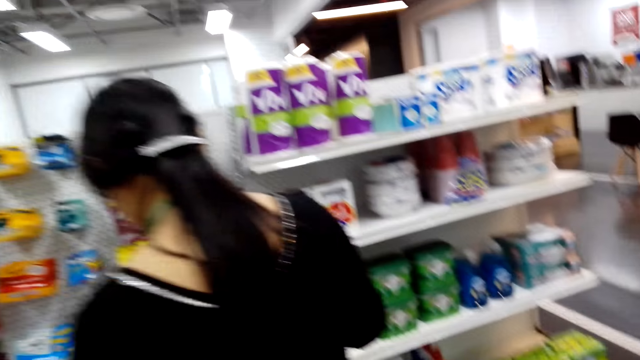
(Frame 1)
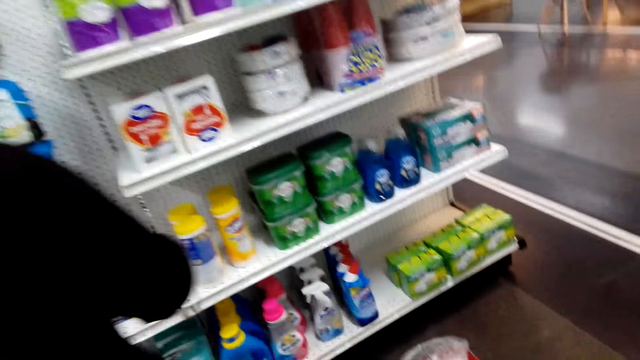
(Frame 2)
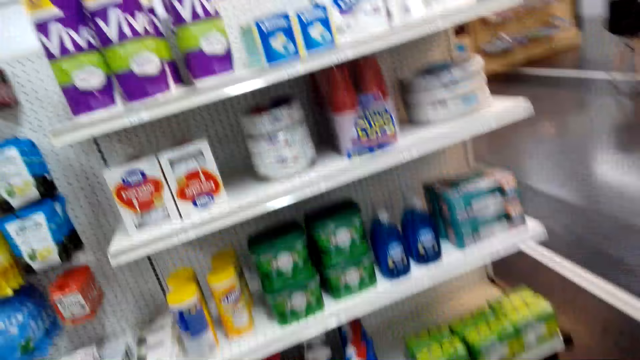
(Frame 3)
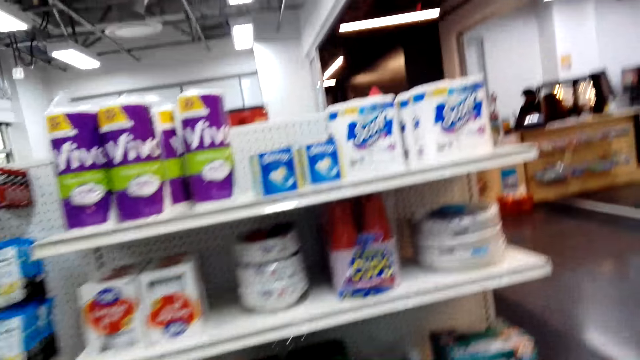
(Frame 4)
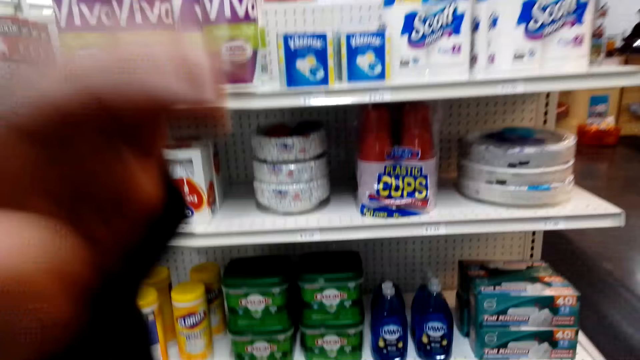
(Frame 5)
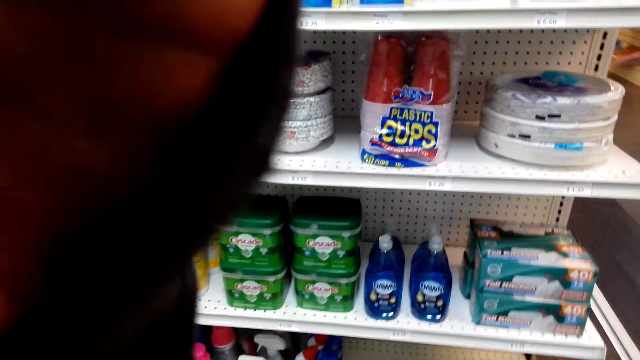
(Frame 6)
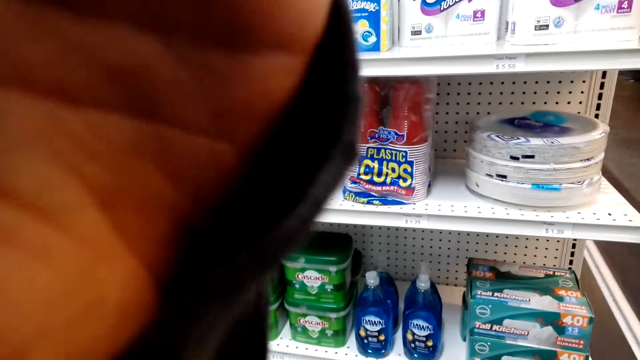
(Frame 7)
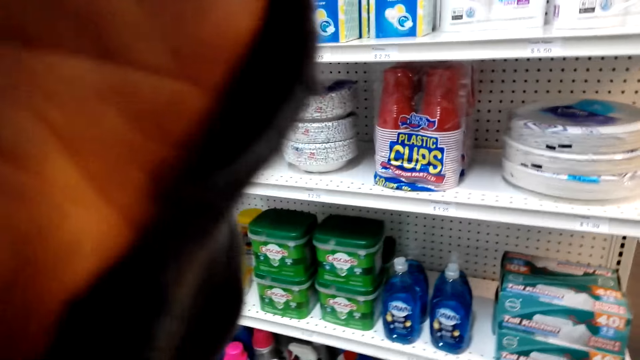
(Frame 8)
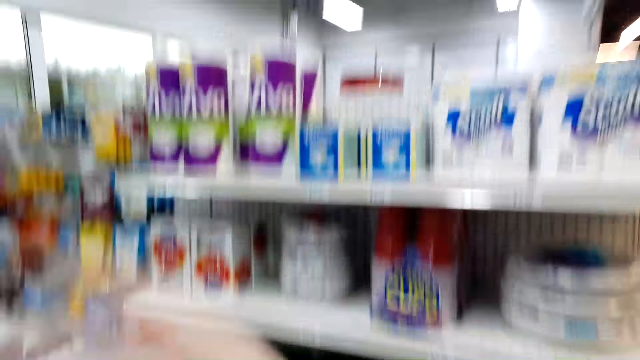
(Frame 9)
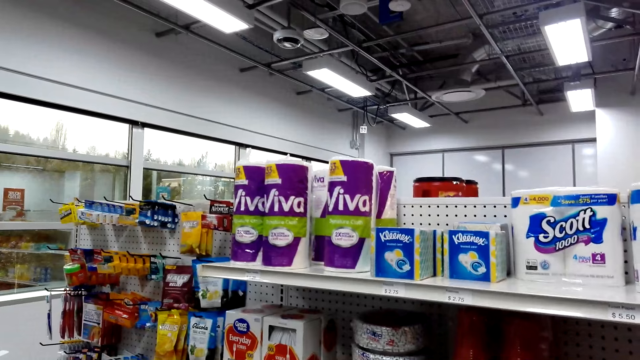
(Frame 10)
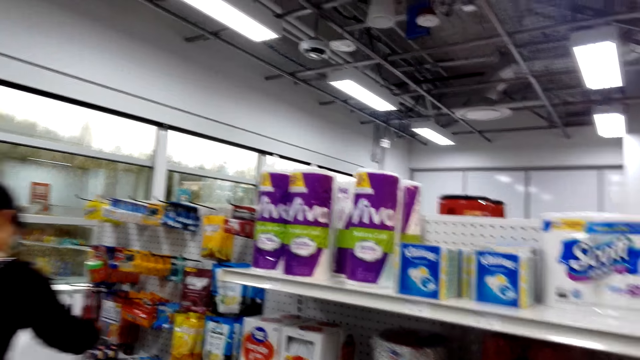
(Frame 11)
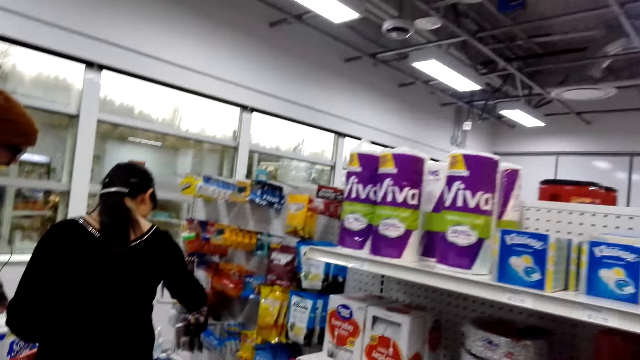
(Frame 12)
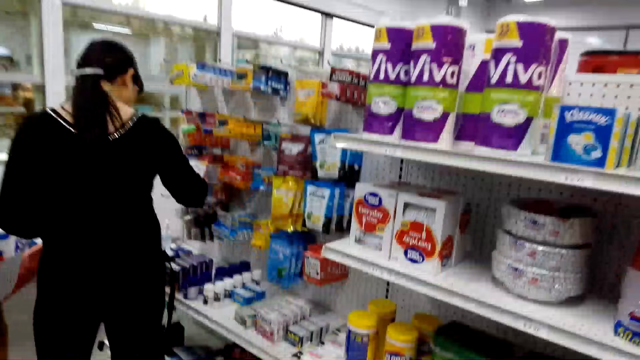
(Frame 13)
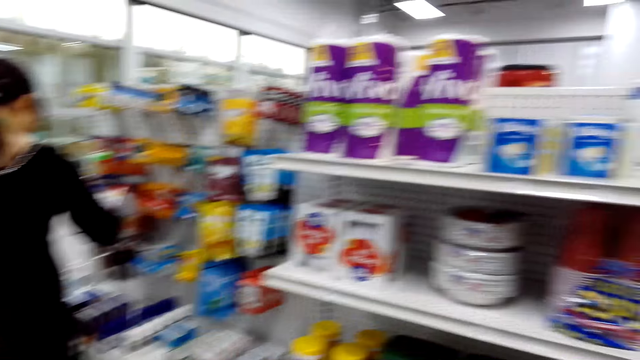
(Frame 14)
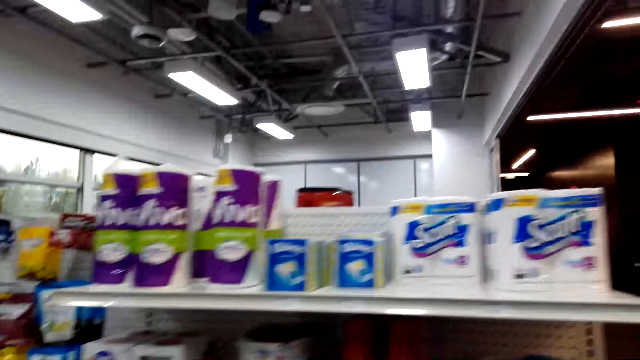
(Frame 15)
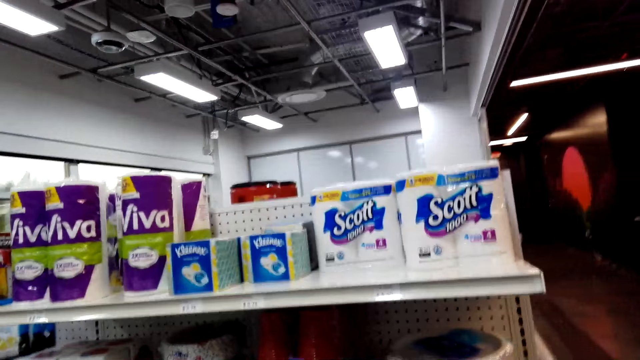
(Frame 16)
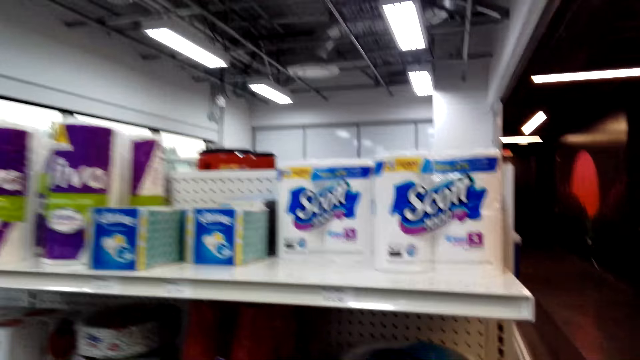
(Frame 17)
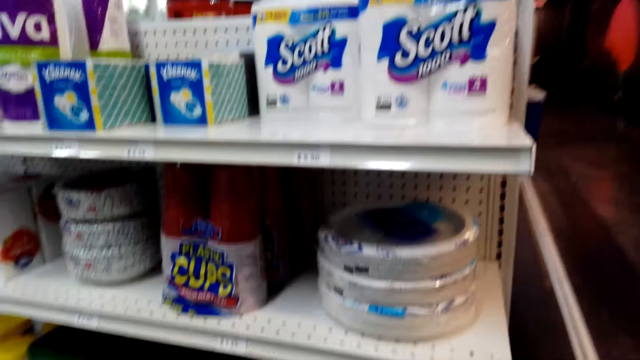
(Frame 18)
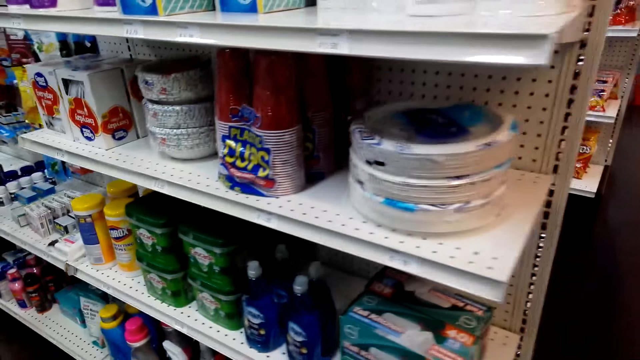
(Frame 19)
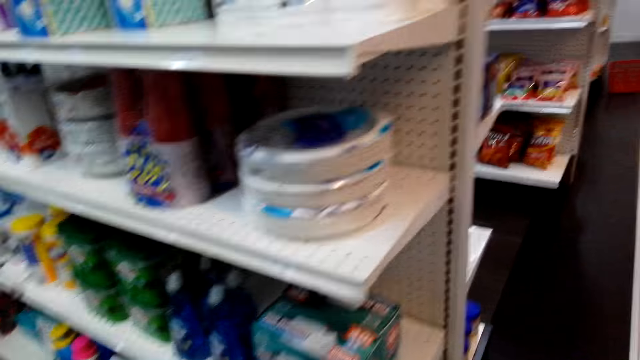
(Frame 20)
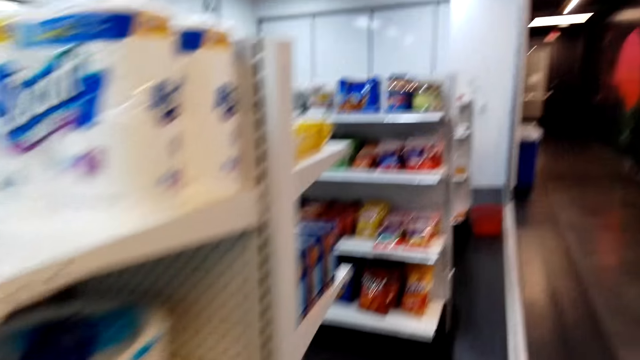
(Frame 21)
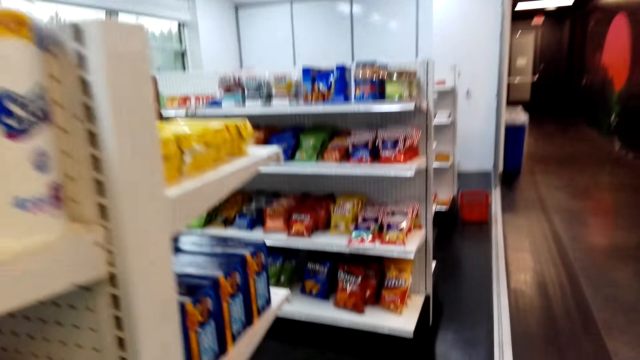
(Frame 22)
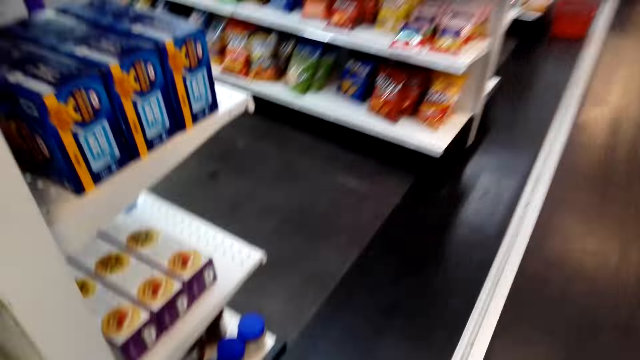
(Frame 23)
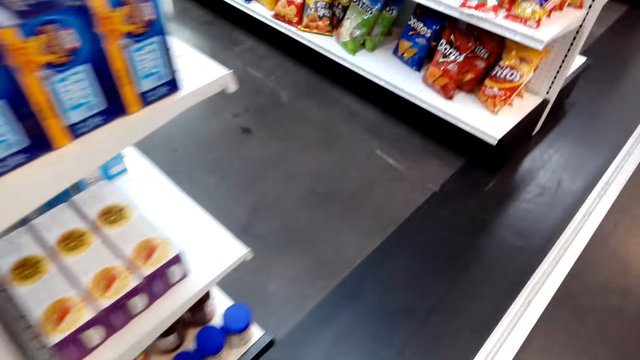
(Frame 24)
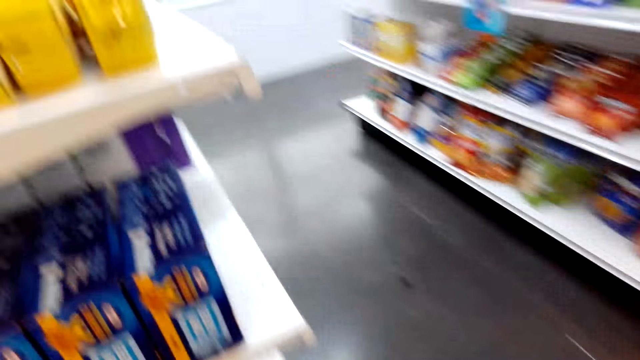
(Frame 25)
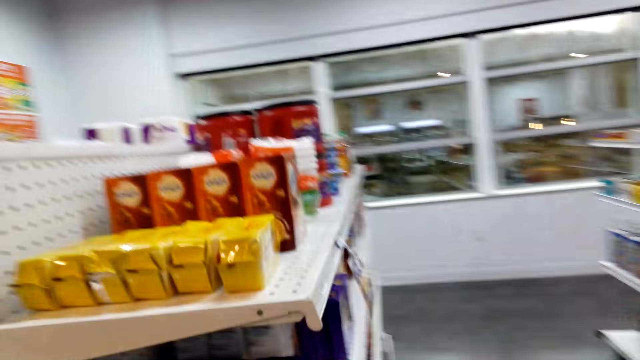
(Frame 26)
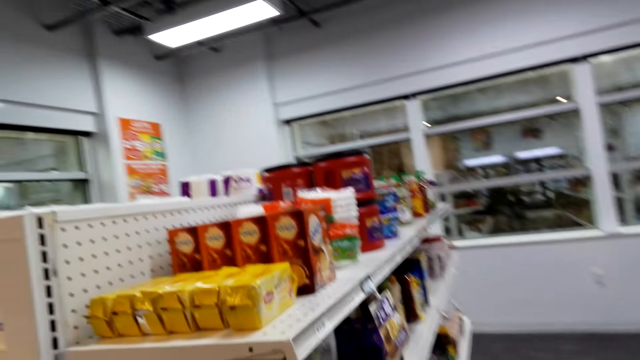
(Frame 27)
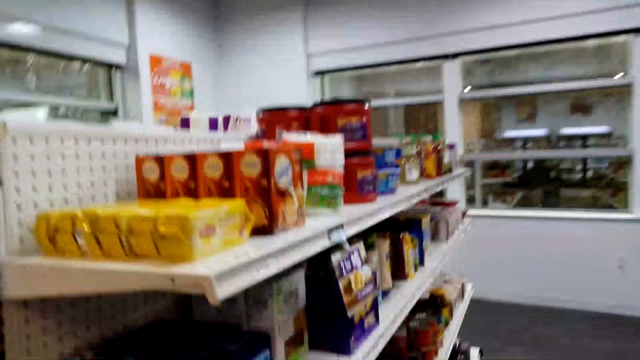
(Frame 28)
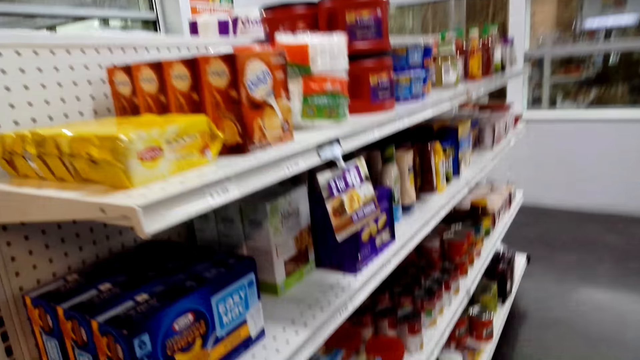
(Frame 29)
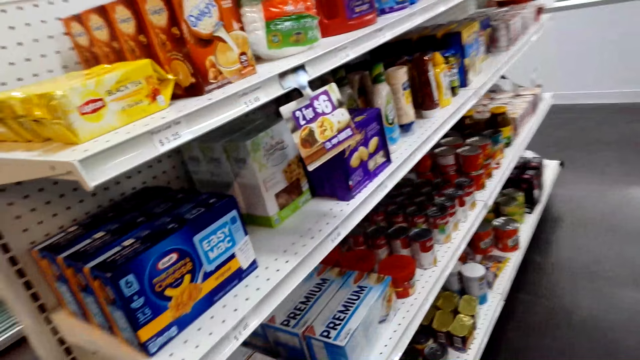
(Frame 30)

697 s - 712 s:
The camera wearer puts a hand up. They adjust the camera. They look around. They walk around.

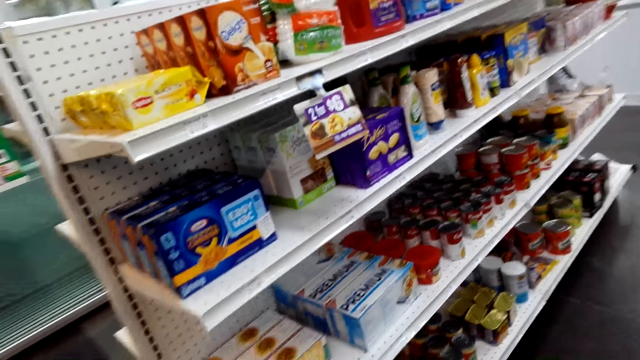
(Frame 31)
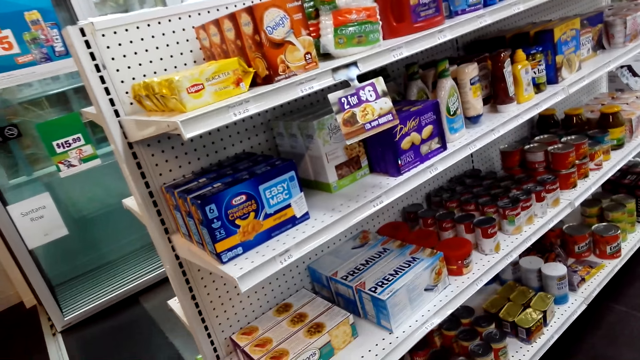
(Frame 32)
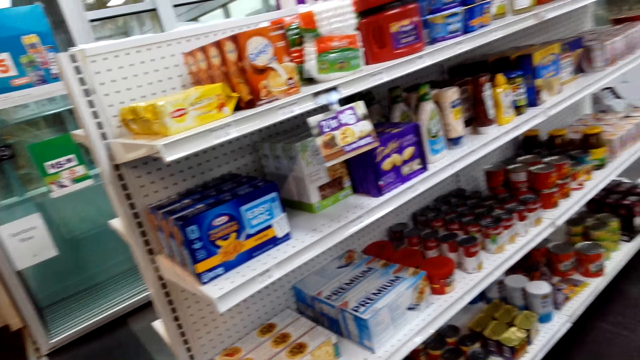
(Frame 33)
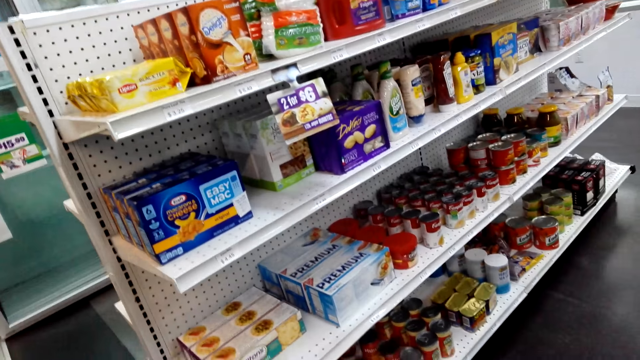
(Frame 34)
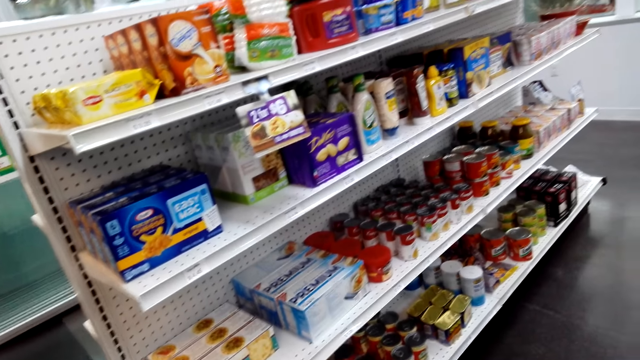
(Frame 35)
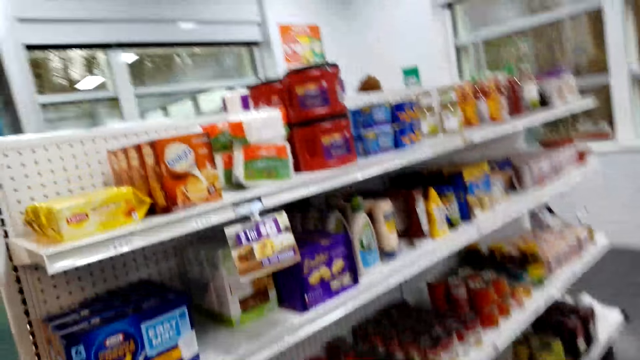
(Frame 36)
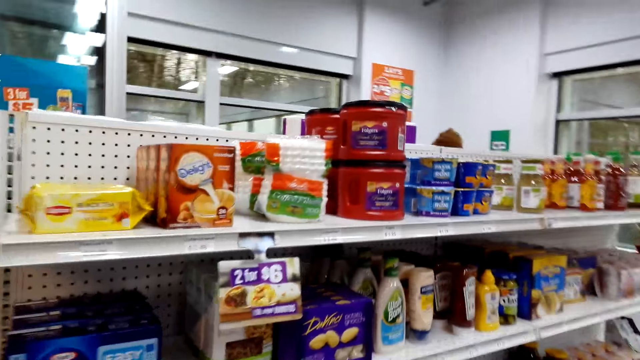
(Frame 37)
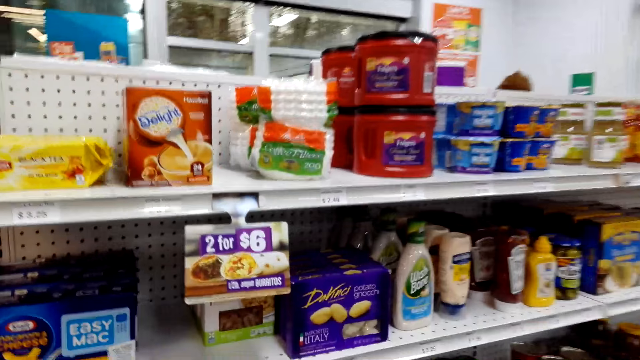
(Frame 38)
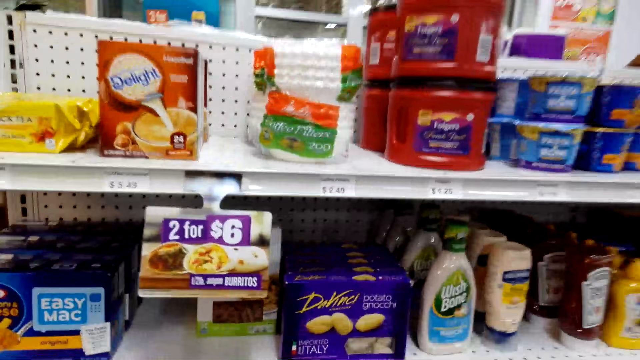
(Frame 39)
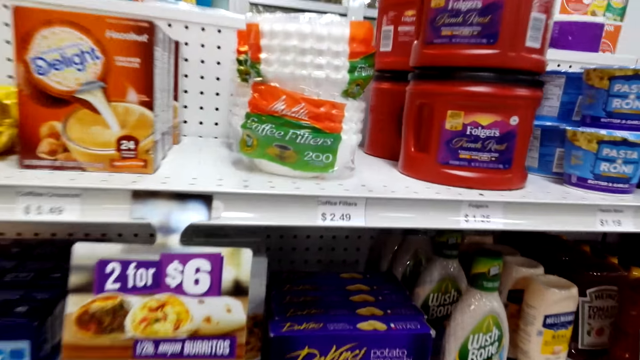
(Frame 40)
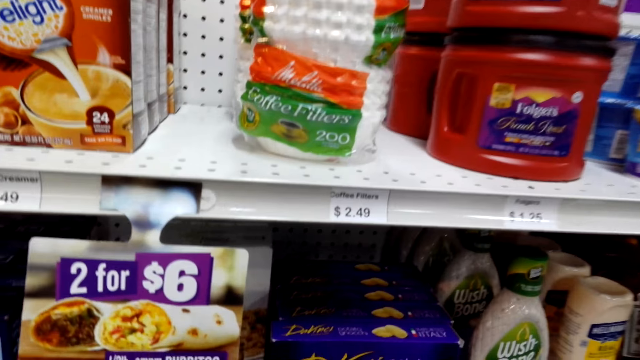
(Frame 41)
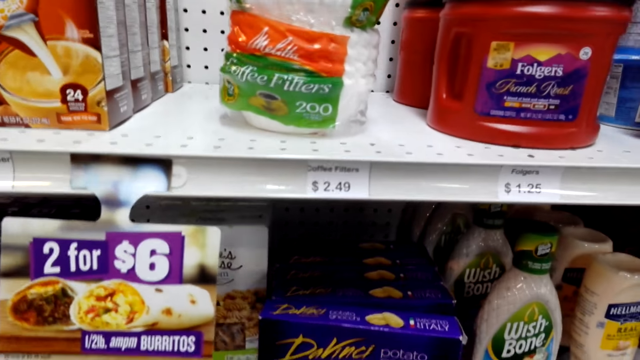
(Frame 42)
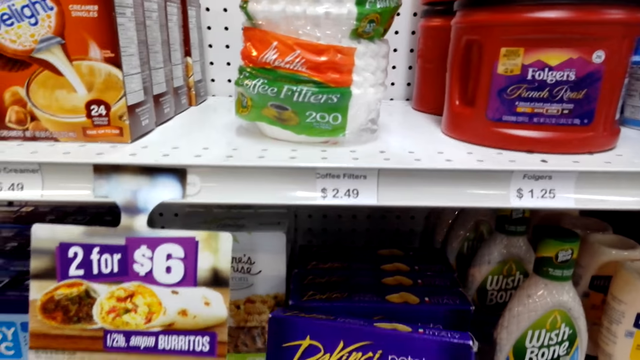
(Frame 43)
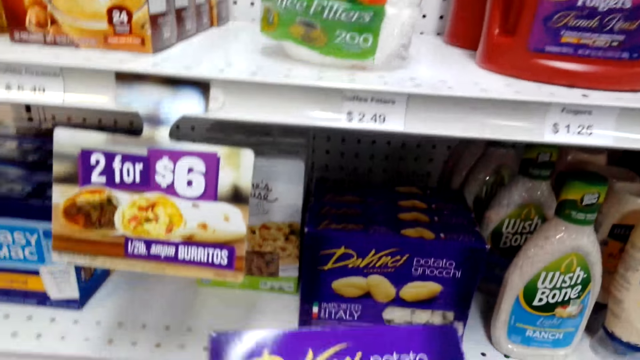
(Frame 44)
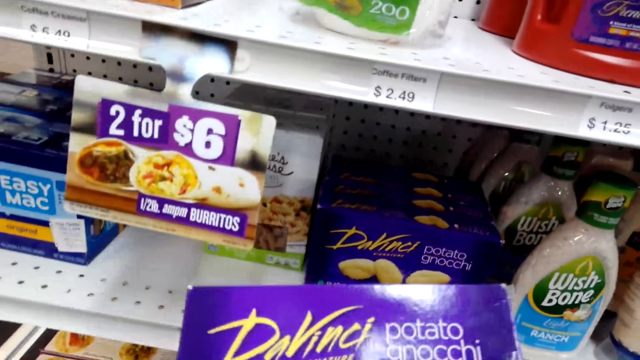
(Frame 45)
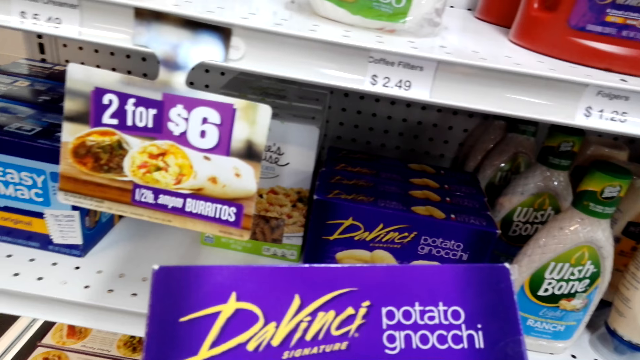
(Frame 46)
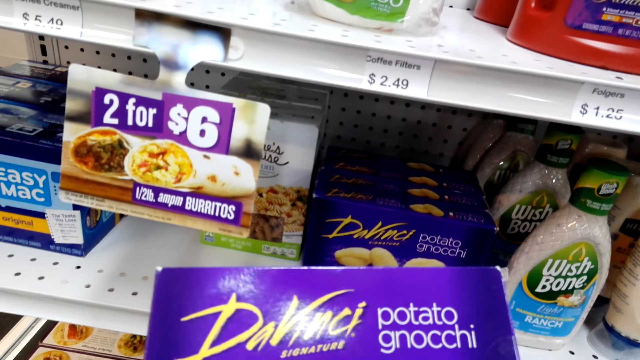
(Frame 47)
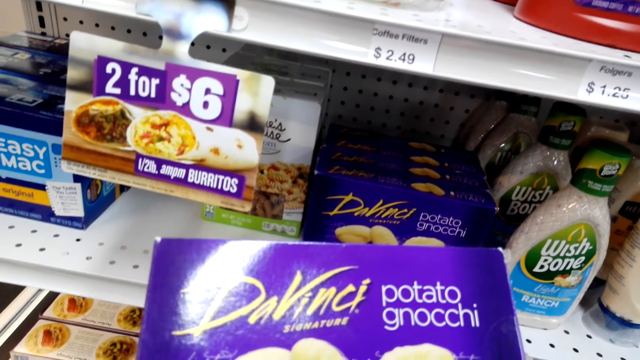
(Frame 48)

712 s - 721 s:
The camera wearer looks at the shelves. They pick up a packet of potato gnocchi. They look at the packet of potato gnocchi.
